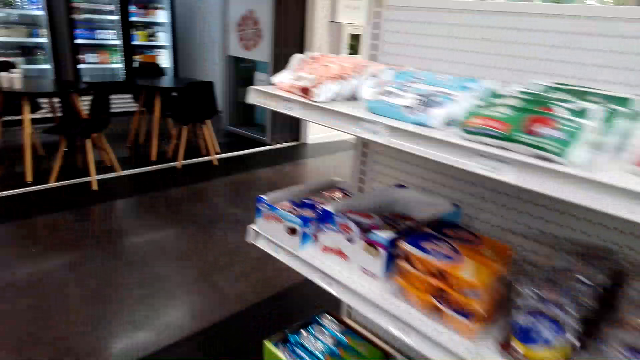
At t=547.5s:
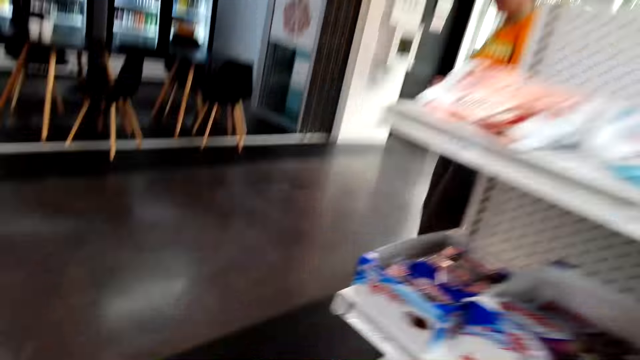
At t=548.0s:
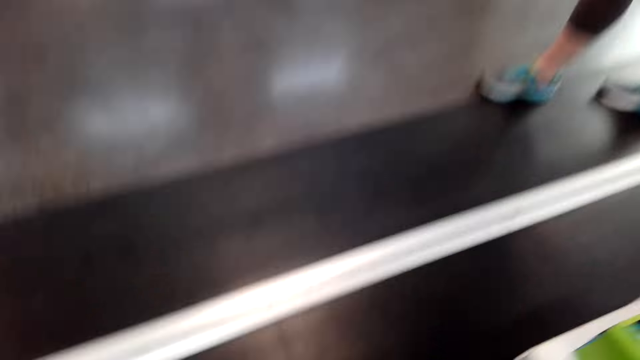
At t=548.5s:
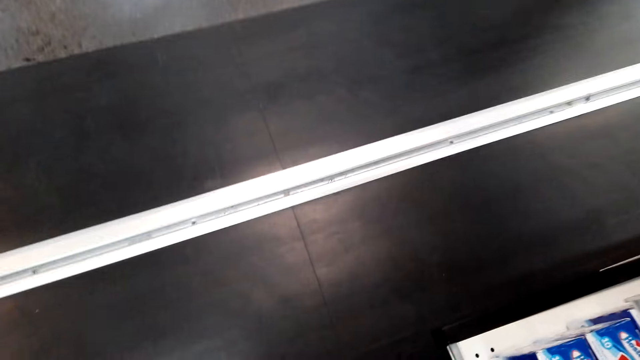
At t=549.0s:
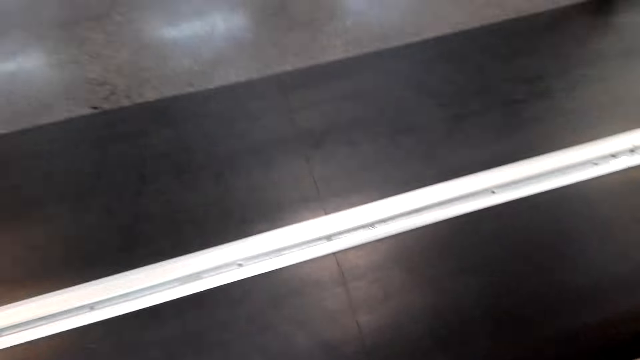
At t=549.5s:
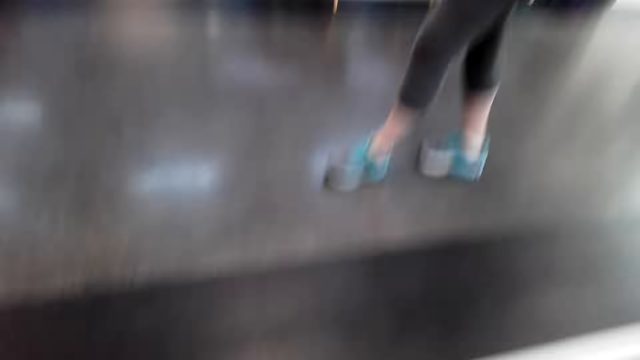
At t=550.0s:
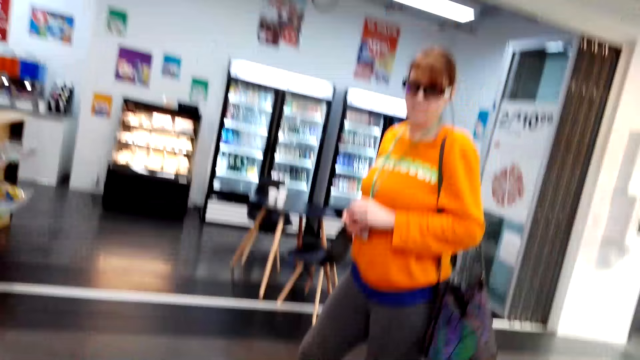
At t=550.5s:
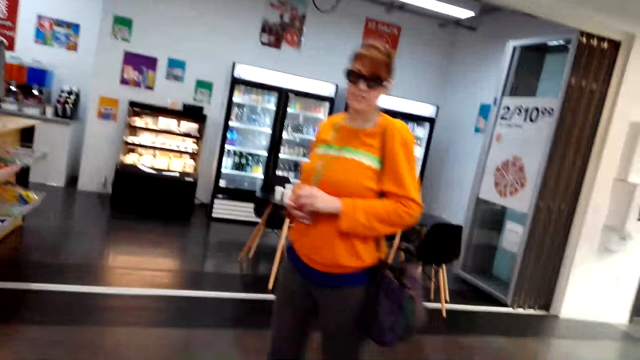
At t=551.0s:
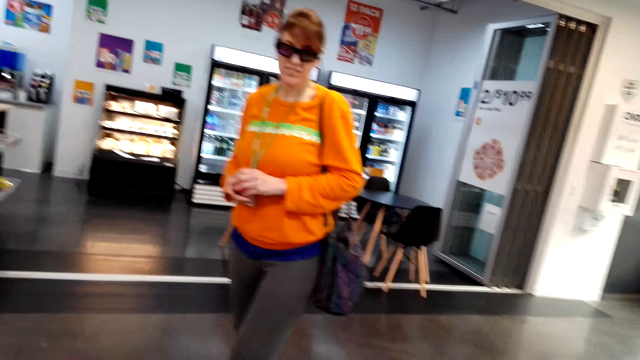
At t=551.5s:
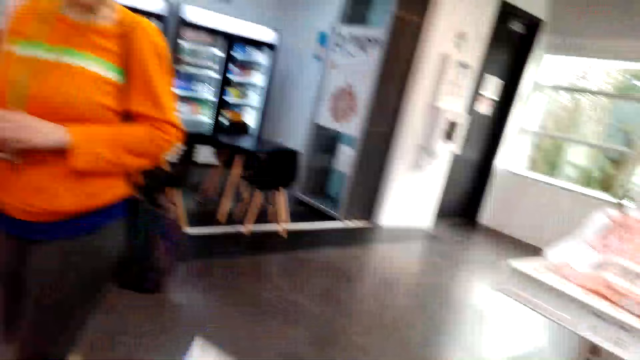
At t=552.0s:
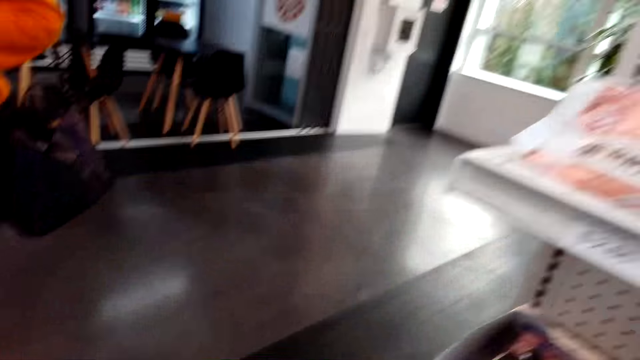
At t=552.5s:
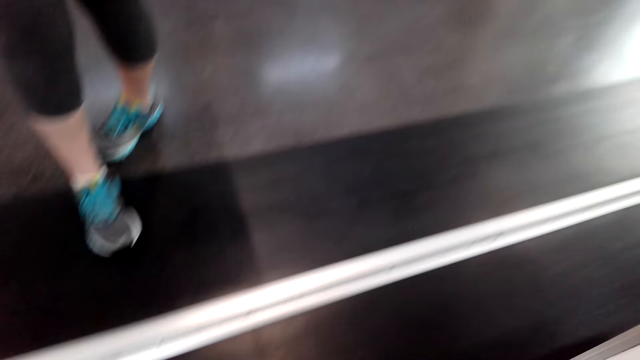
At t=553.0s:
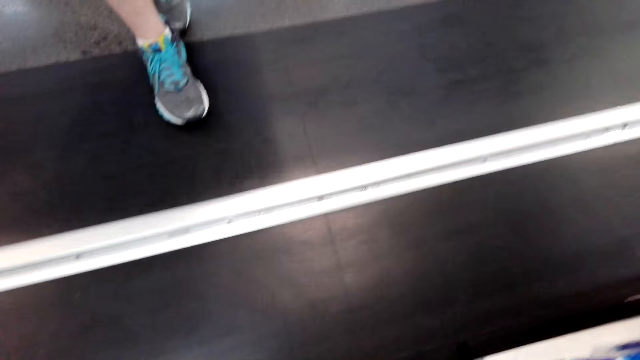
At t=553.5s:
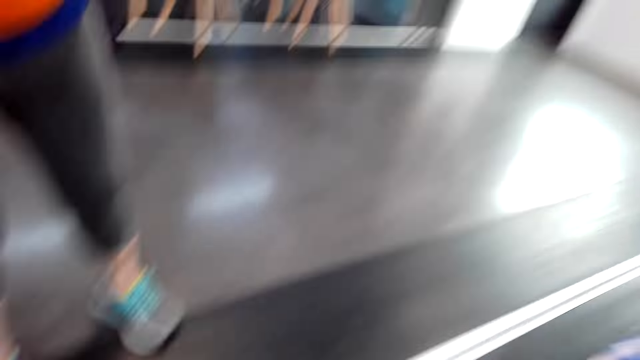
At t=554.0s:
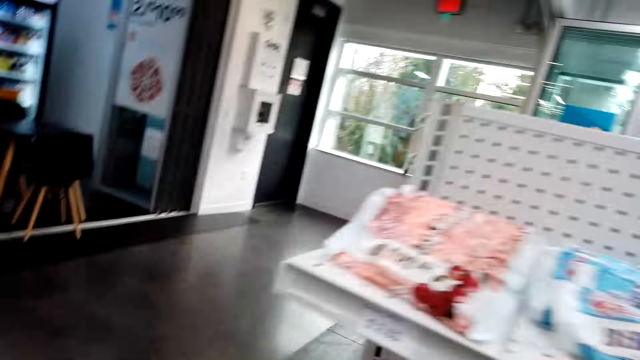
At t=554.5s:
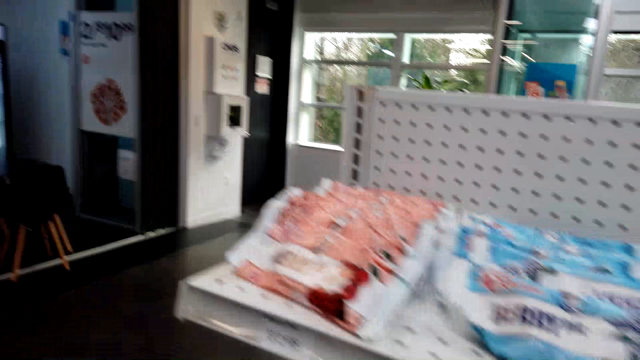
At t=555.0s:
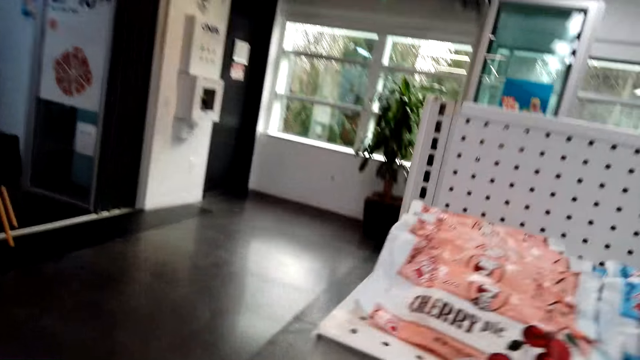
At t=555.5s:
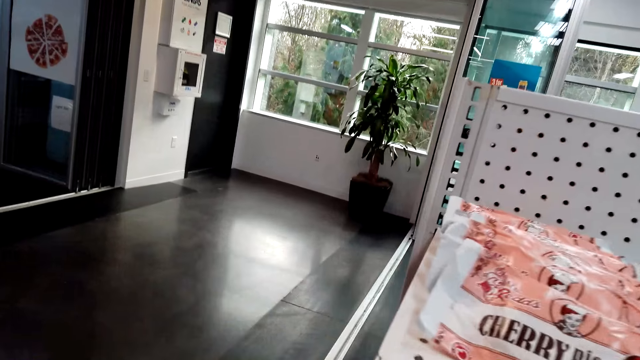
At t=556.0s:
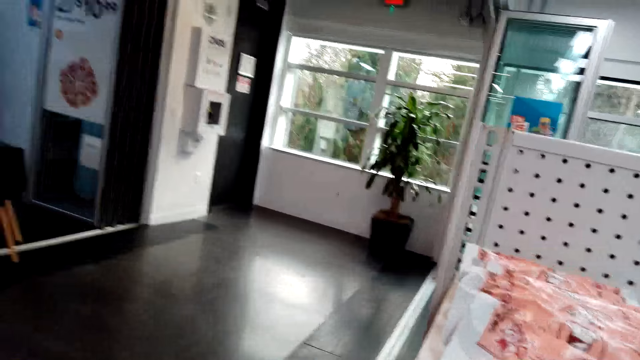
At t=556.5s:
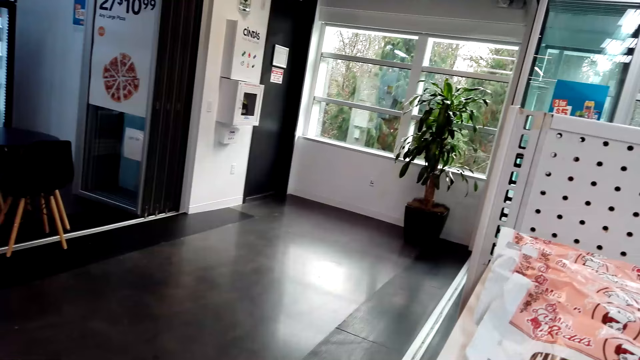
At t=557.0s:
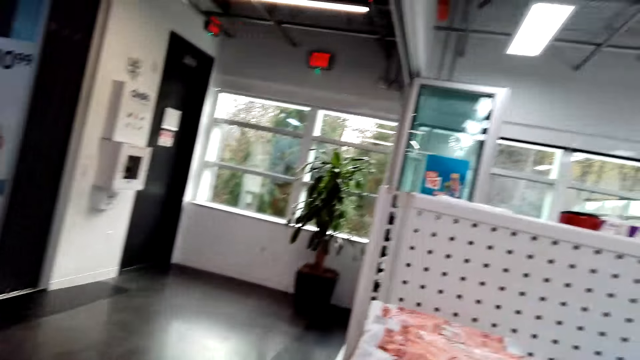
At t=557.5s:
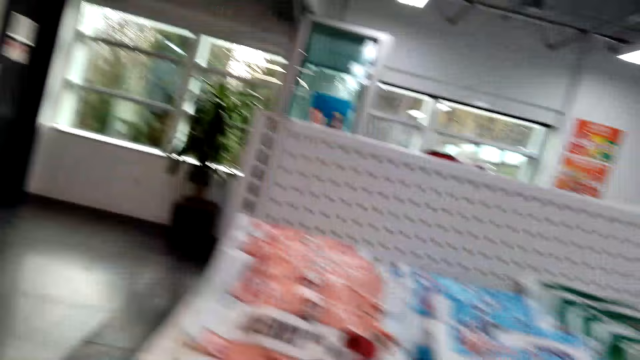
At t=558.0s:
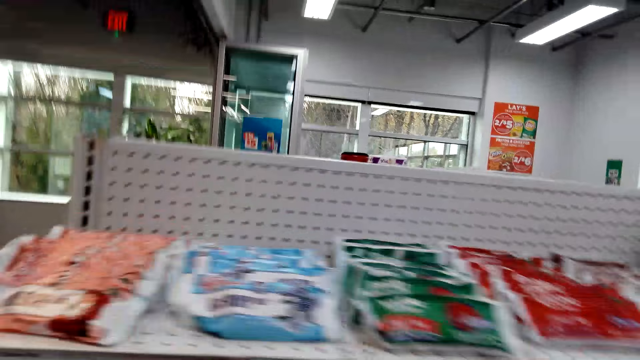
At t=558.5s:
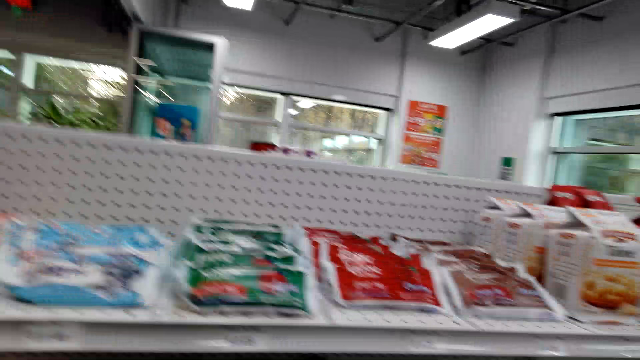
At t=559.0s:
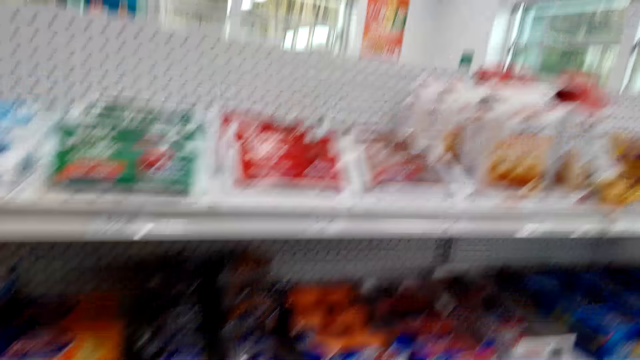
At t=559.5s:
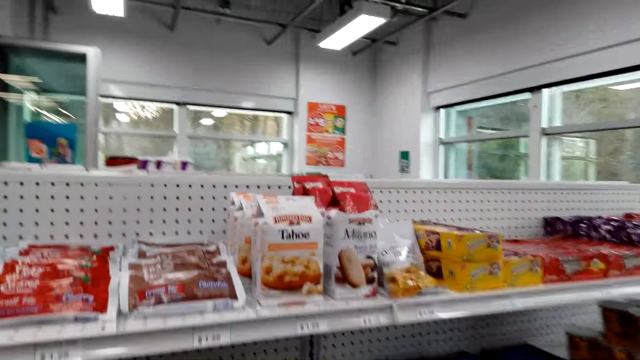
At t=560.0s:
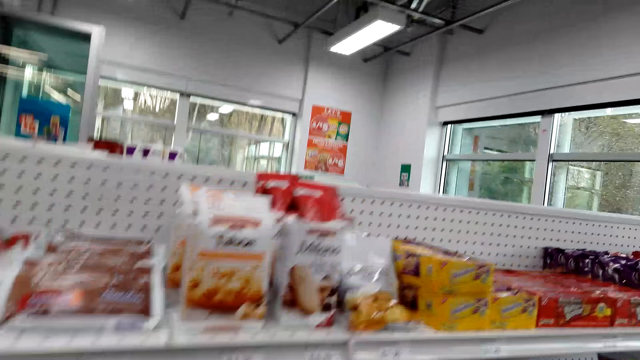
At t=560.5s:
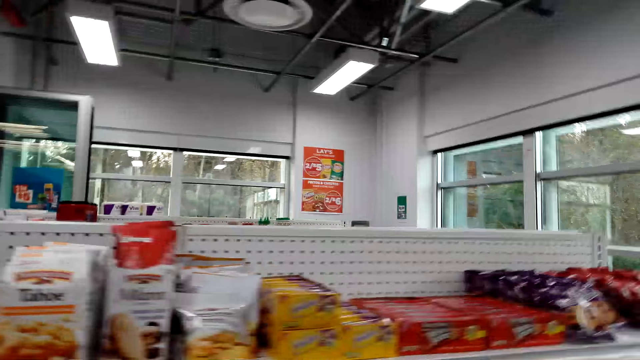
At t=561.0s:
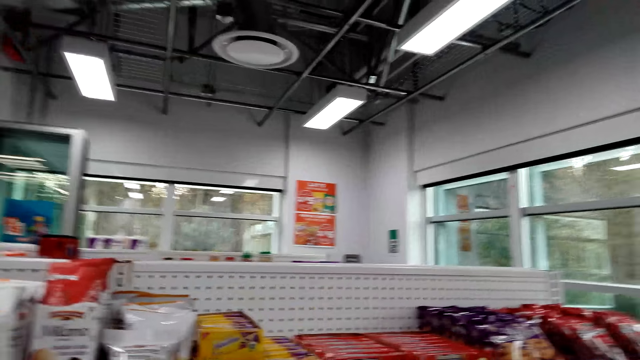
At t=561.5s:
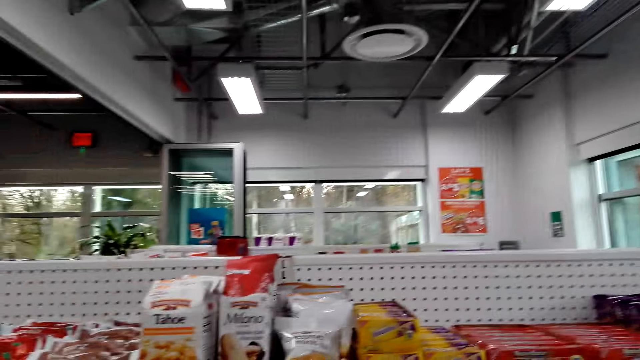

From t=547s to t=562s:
The camera wearer walks around. They look down on the floor. They look at a woman. They look down on the floor. They look sideways. They look at the items on the shelf. They converse. They look at the items on the shelf.

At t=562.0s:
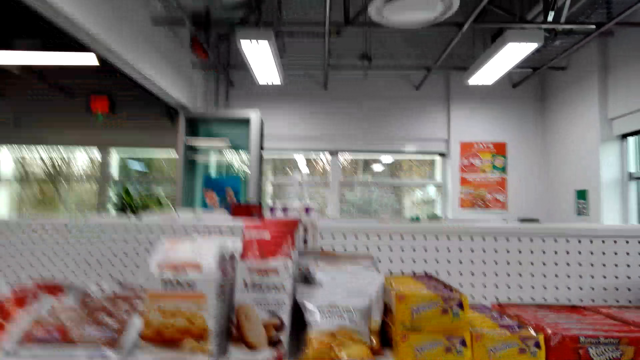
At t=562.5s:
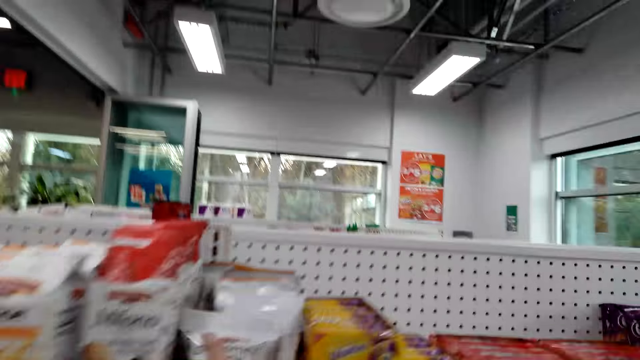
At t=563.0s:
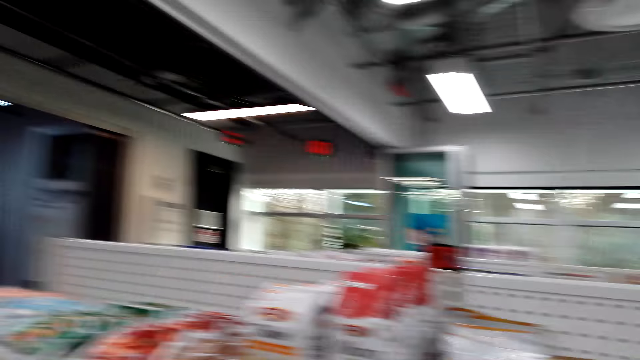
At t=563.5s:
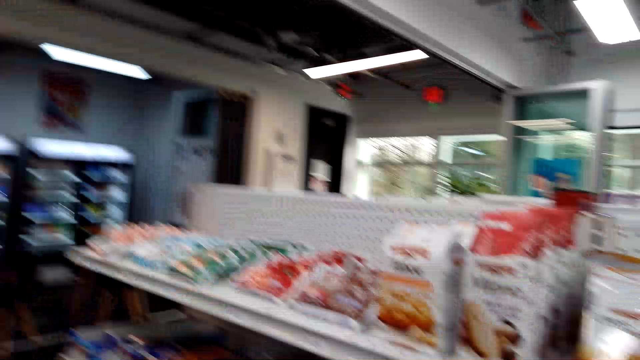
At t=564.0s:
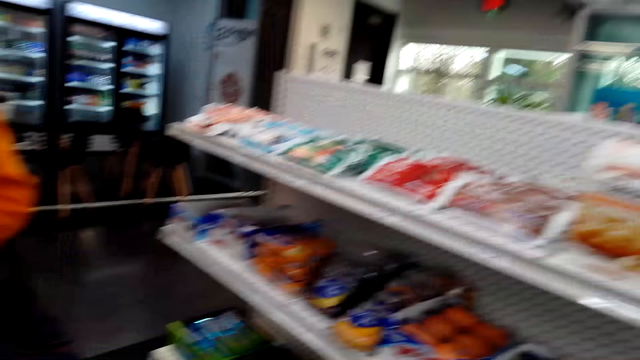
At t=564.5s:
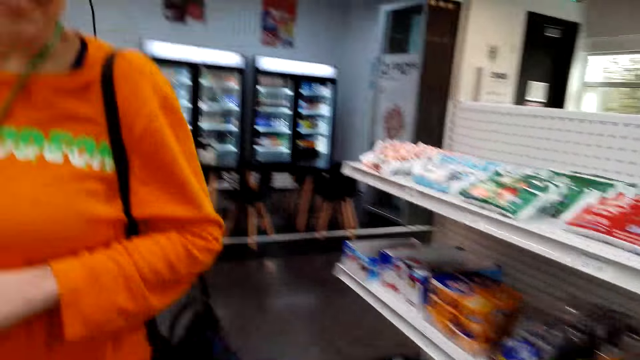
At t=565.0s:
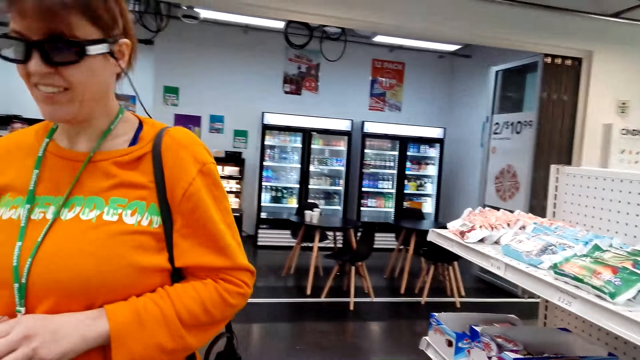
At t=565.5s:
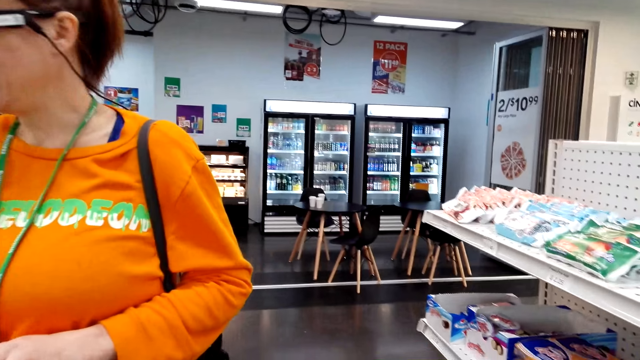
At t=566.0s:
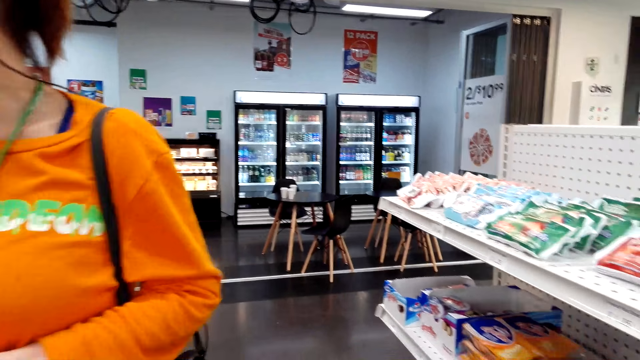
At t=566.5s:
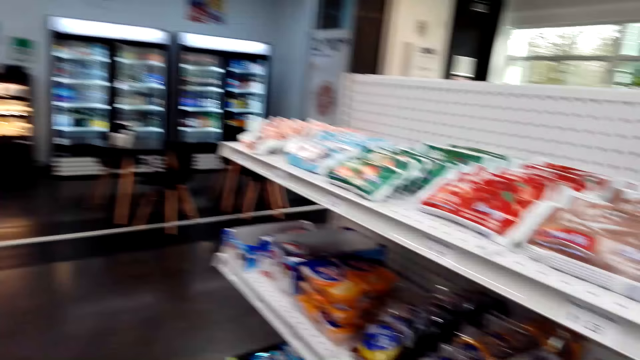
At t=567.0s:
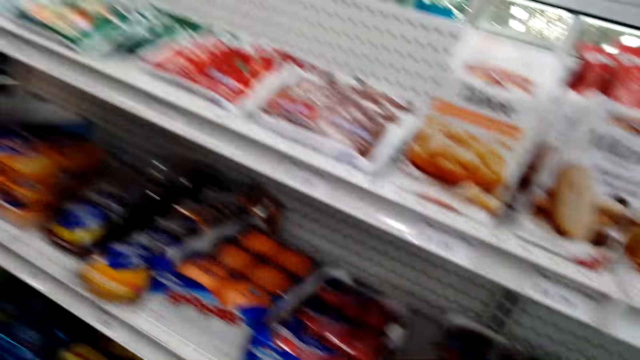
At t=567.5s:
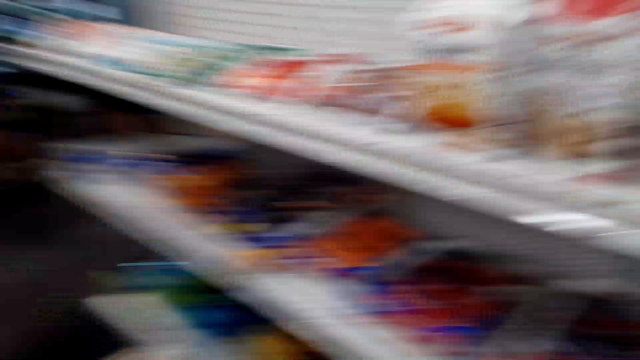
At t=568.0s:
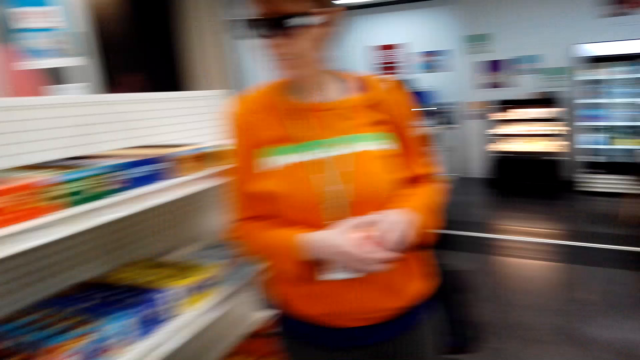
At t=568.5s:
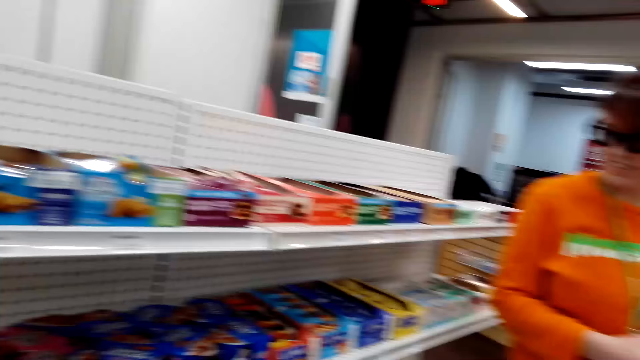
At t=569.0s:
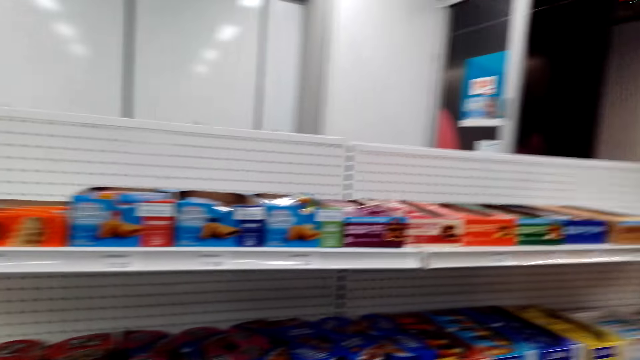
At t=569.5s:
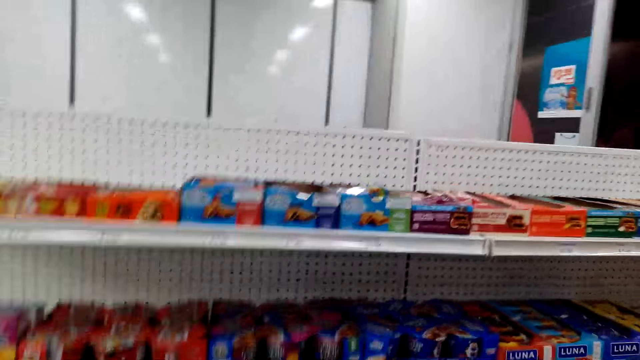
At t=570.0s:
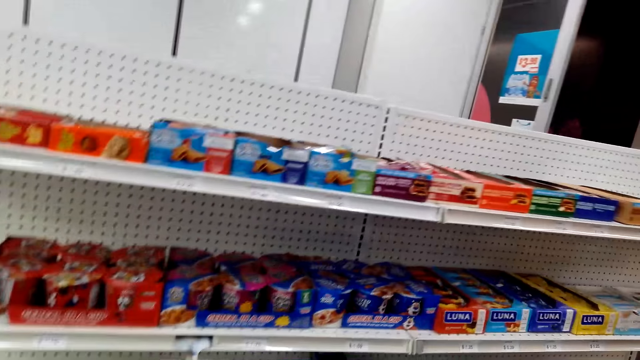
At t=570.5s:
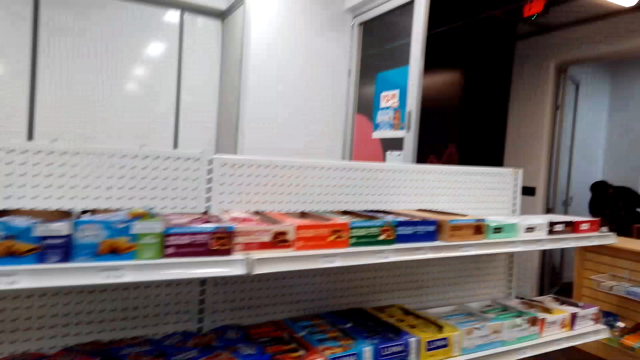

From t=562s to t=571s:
The camera wearer picks up the items on the shelf. They turn around.
